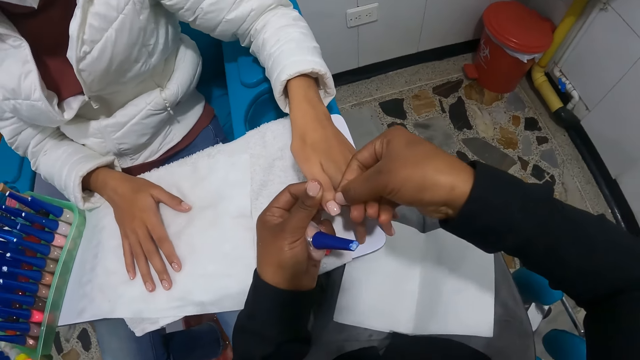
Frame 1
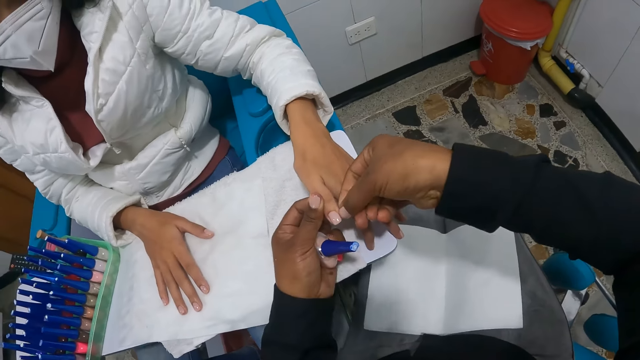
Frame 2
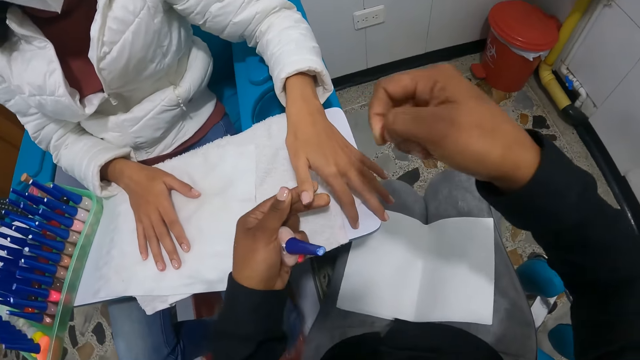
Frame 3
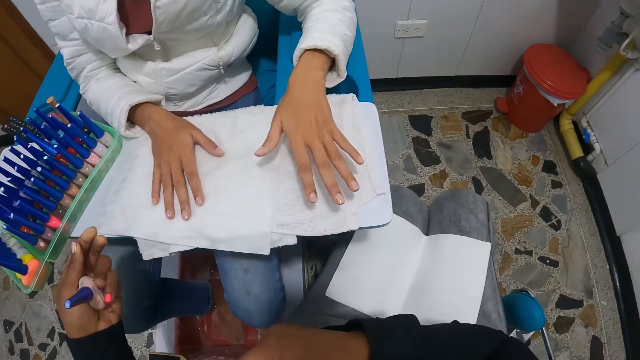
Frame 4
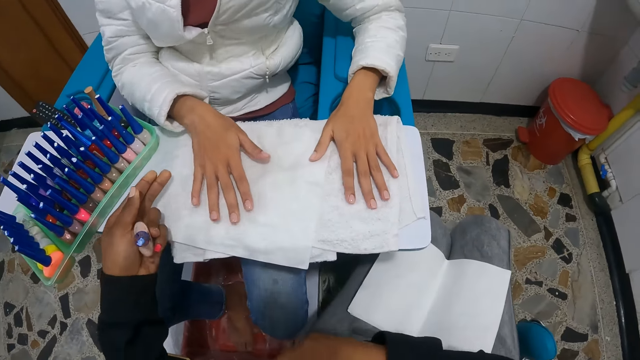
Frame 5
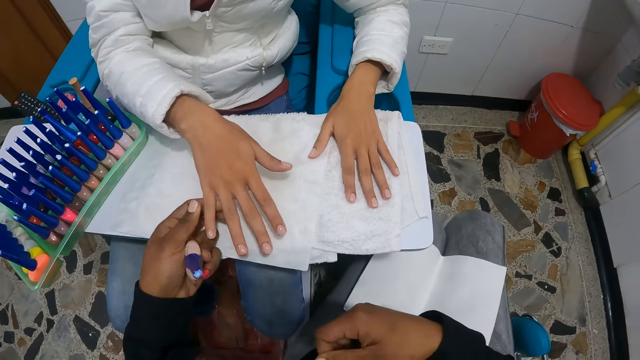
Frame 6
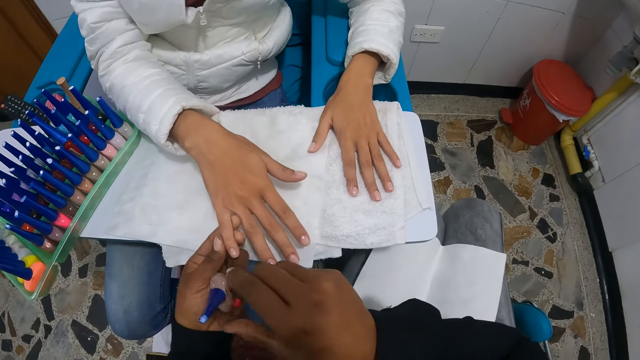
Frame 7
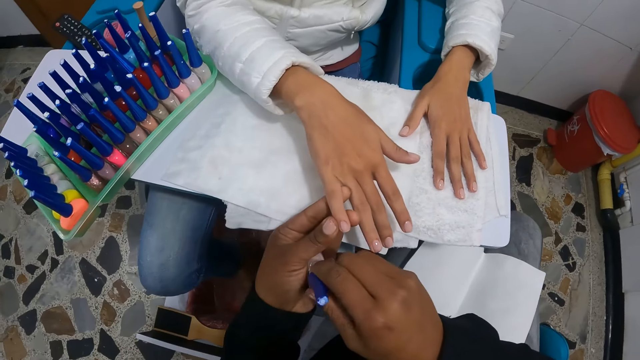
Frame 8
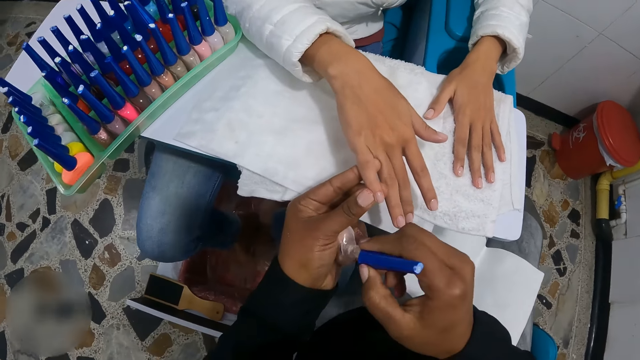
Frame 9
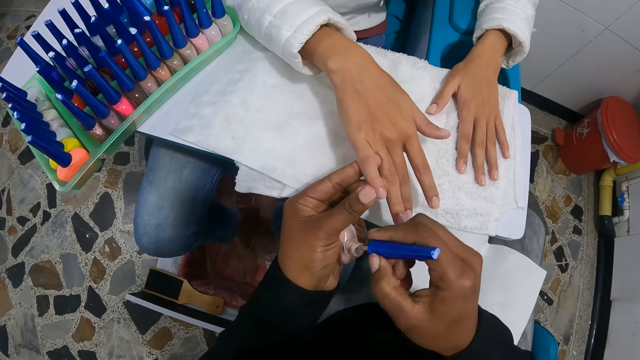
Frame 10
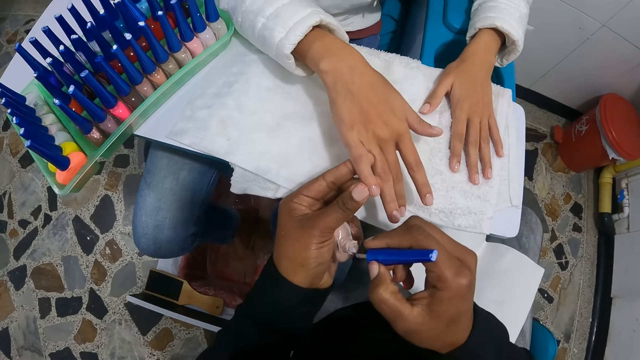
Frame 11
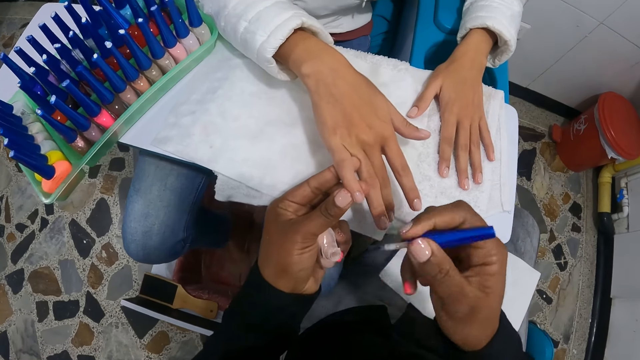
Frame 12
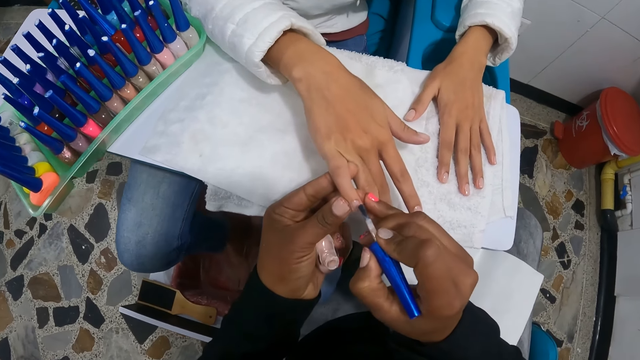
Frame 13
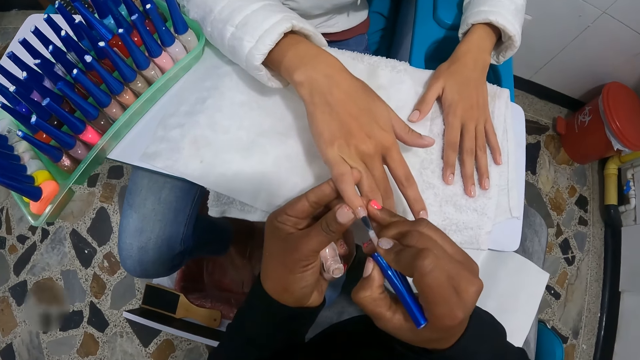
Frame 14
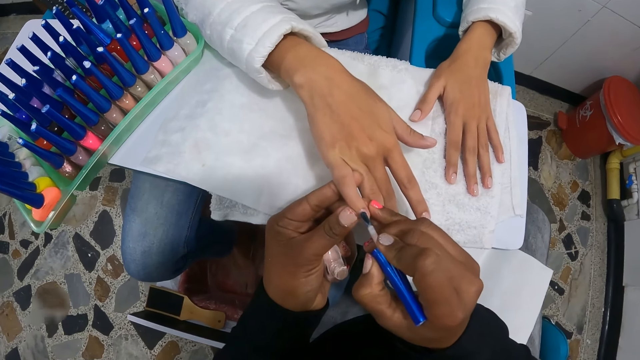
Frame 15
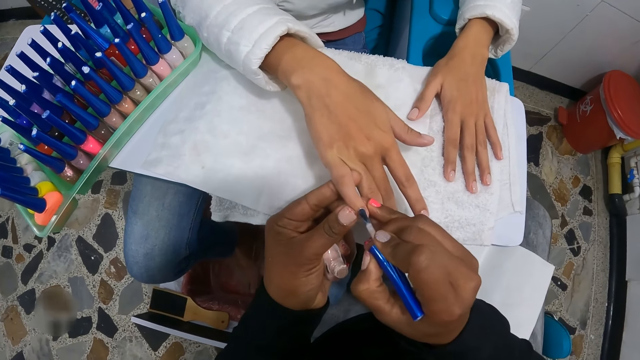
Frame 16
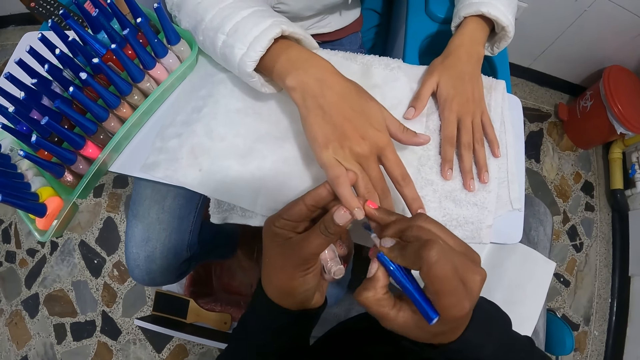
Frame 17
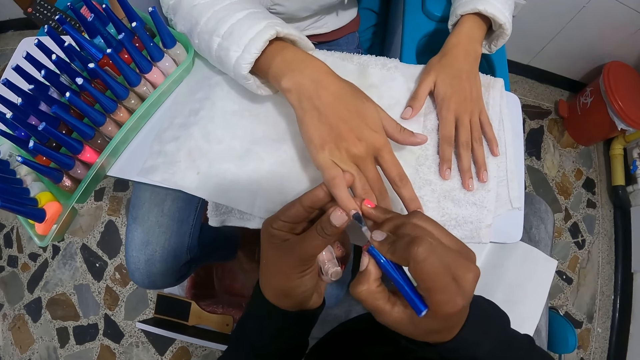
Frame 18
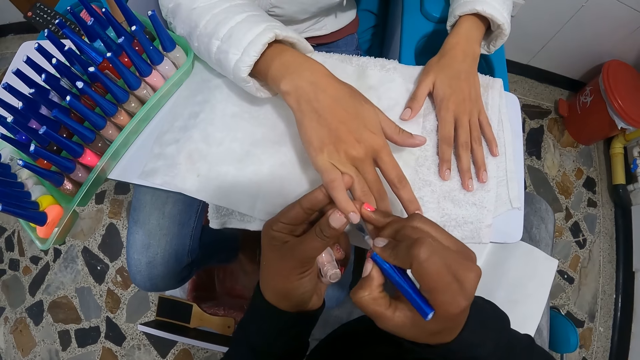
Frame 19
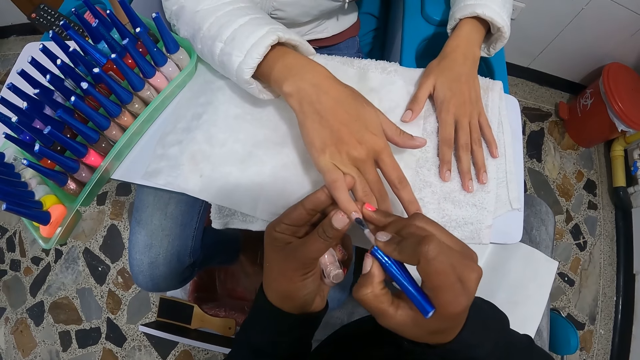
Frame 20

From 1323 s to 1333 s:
The camera wearer paints the woman's nails with the nail polish in her right hand.

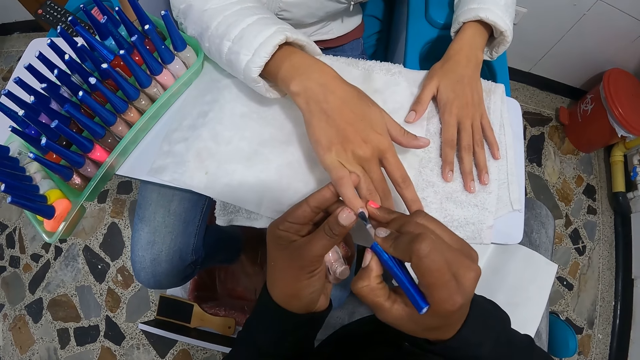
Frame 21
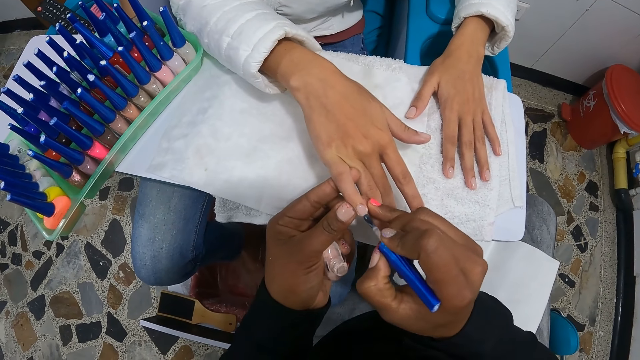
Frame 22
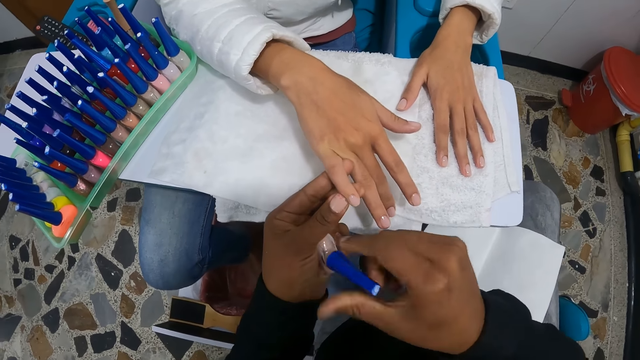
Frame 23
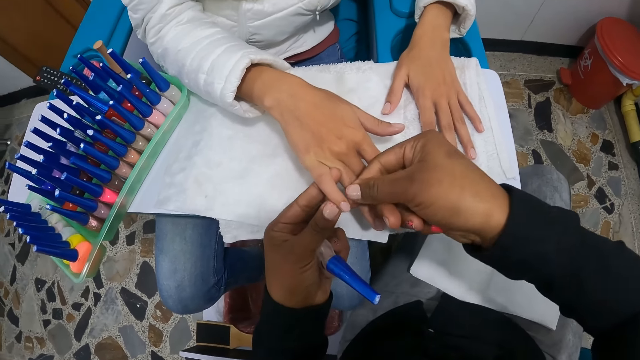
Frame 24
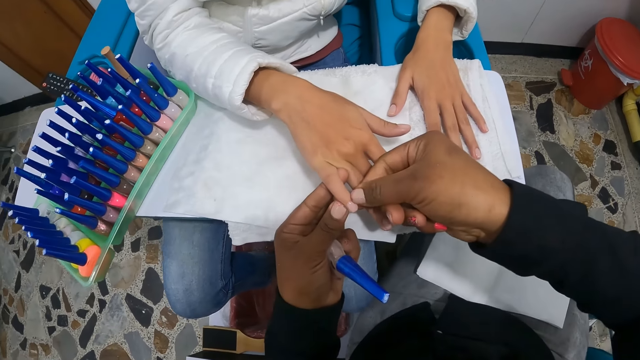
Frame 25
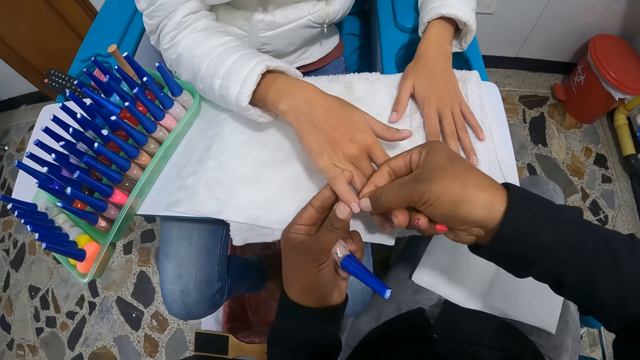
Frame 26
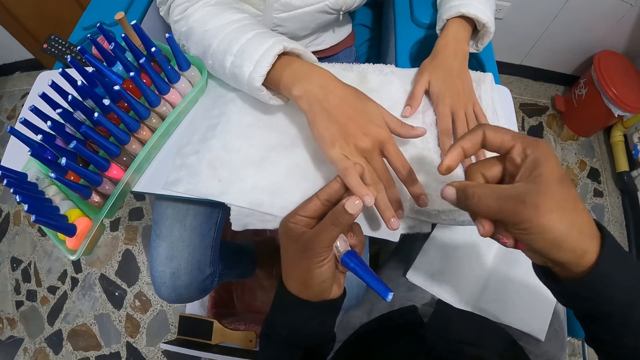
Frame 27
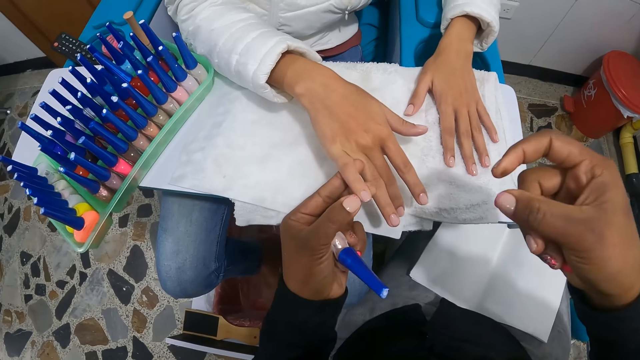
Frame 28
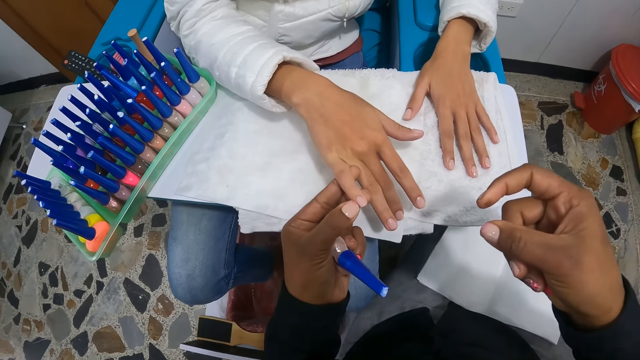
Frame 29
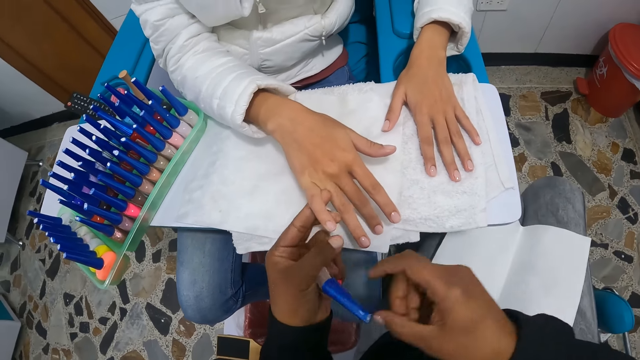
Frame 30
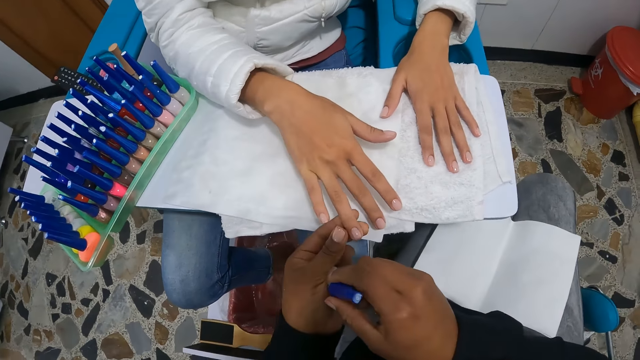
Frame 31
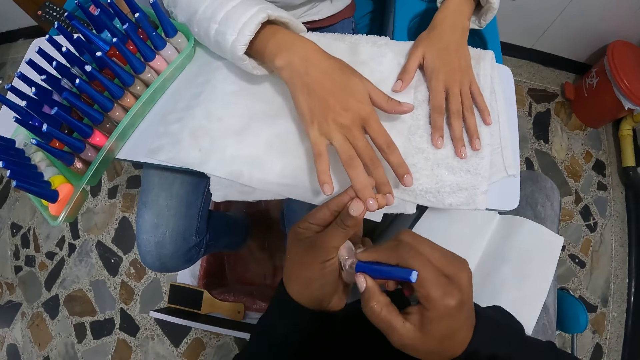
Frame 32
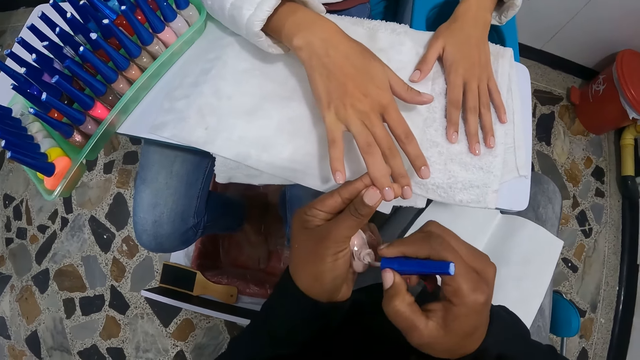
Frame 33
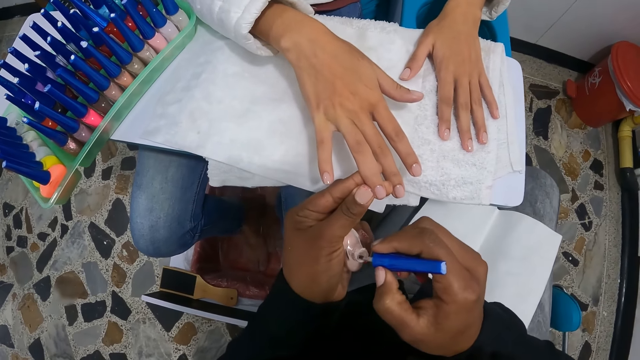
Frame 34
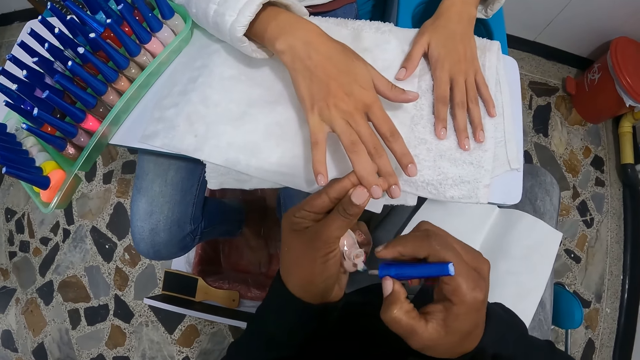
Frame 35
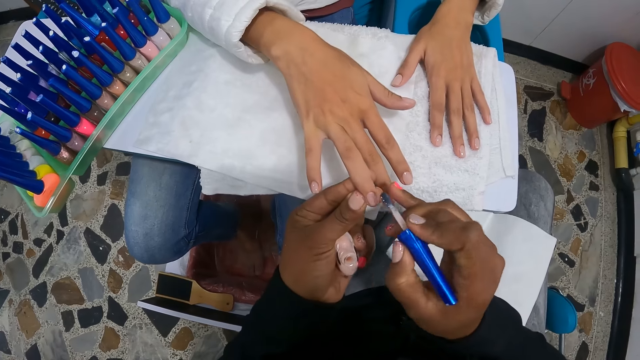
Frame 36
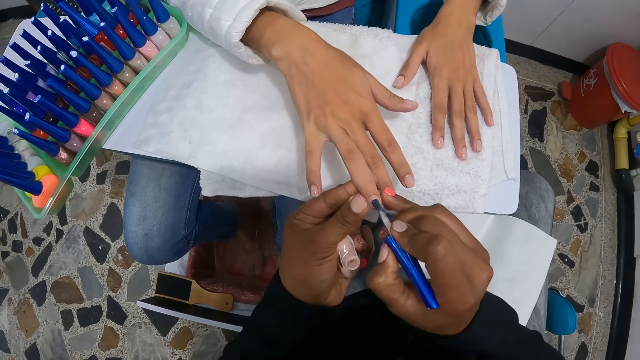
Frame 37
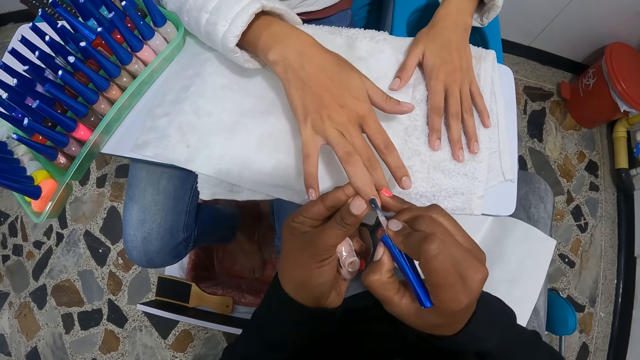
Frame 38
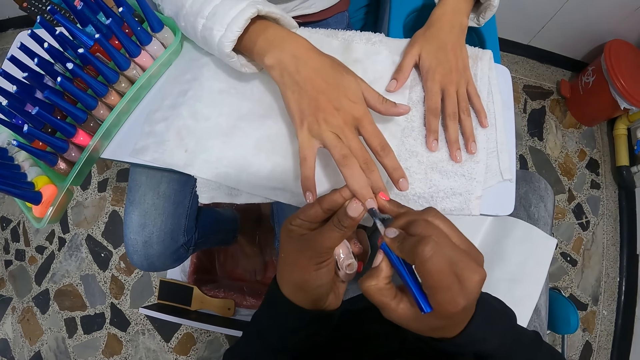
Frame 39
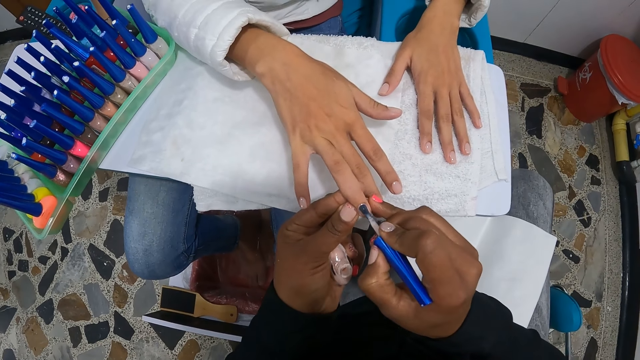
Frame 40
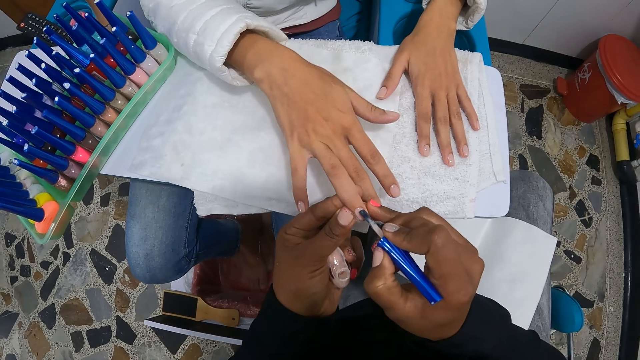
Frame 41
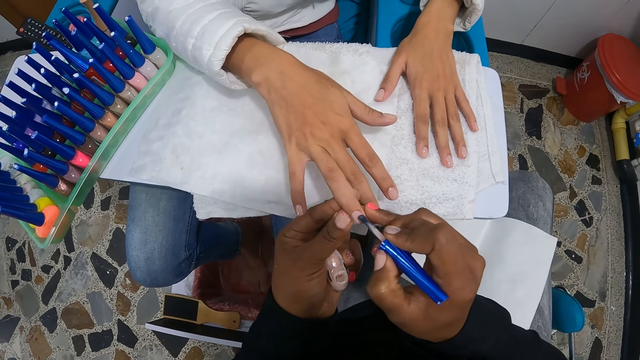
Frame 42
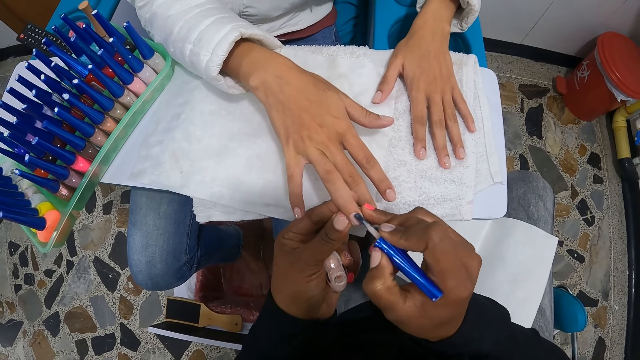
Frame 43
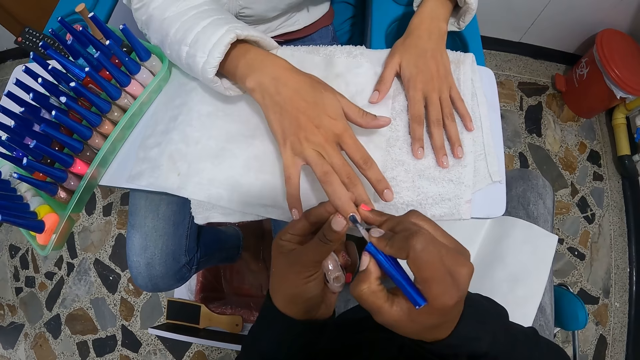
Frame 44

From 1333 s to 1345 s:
The camera wearer dips the brush in the nail polish bottle. She touches the woman's left hand with both hands. She paints the woman's nails with the nail polish in her right hand.
